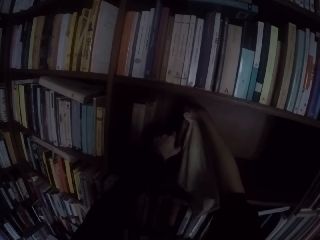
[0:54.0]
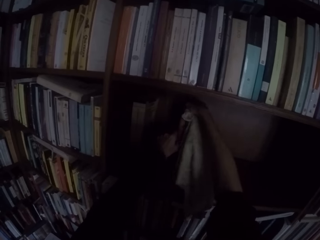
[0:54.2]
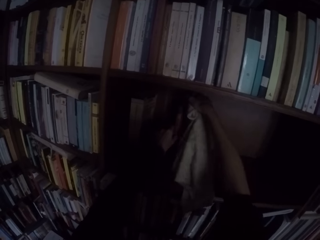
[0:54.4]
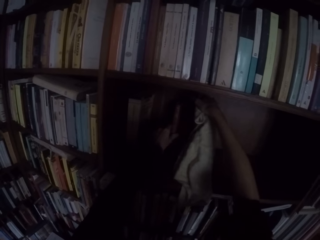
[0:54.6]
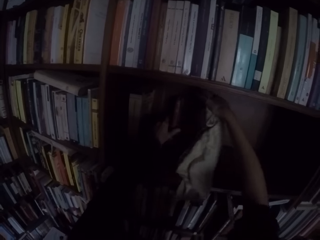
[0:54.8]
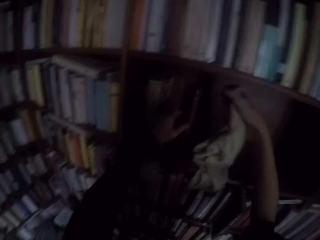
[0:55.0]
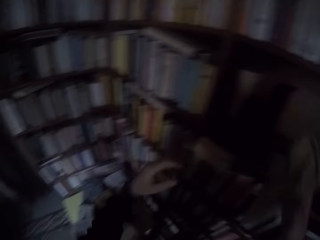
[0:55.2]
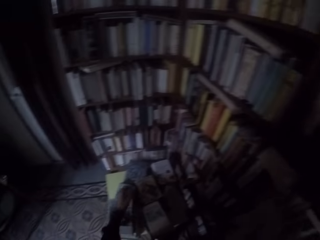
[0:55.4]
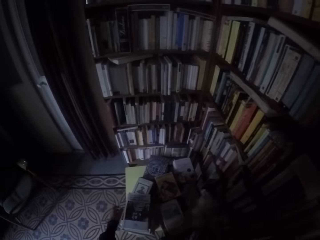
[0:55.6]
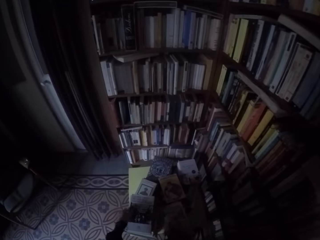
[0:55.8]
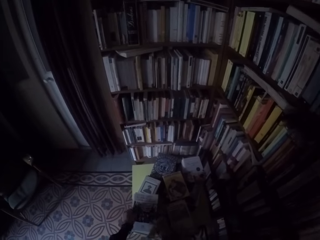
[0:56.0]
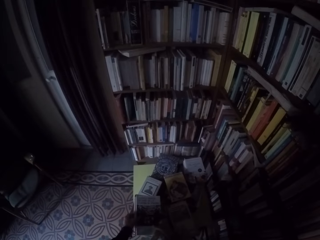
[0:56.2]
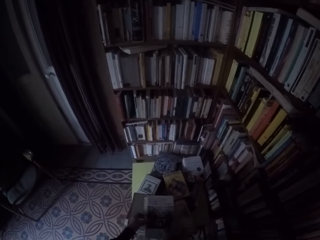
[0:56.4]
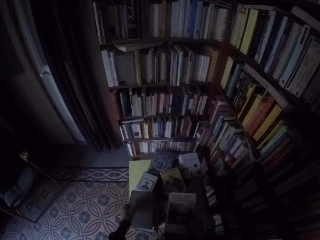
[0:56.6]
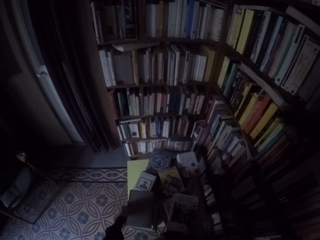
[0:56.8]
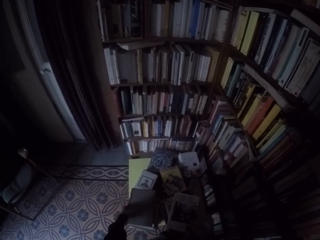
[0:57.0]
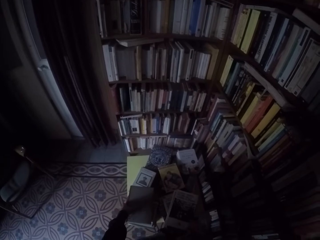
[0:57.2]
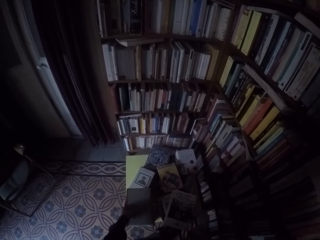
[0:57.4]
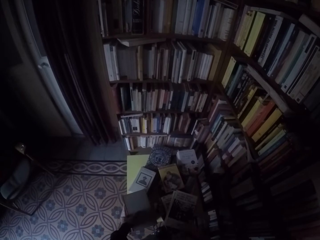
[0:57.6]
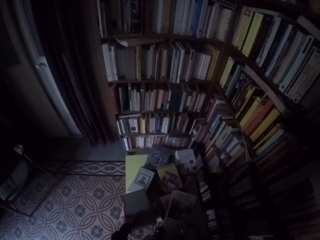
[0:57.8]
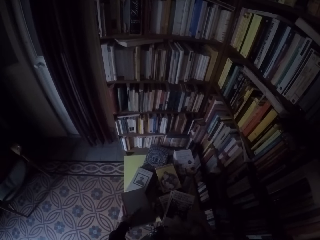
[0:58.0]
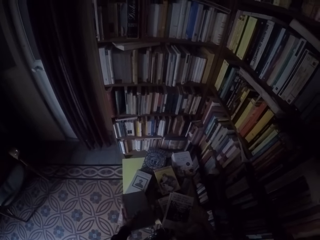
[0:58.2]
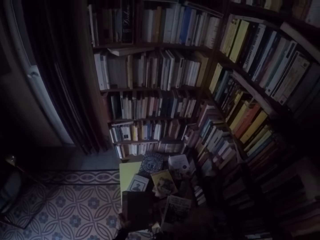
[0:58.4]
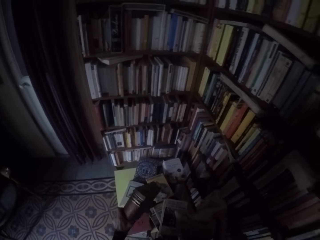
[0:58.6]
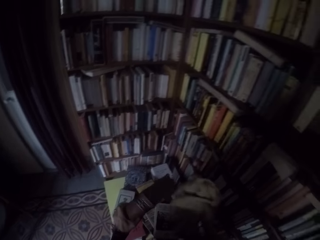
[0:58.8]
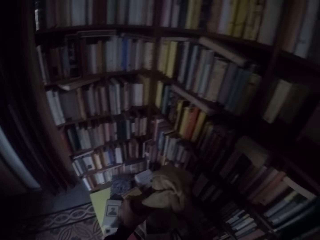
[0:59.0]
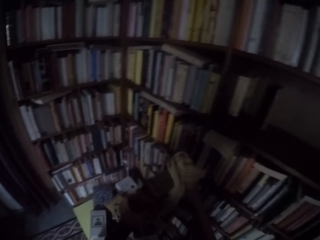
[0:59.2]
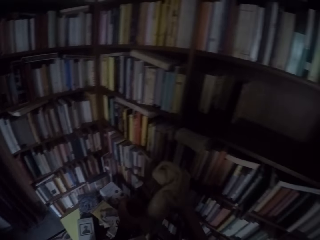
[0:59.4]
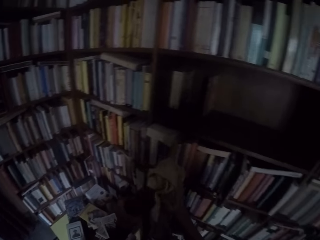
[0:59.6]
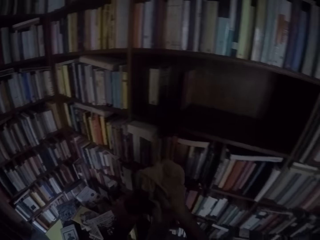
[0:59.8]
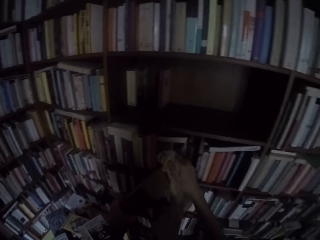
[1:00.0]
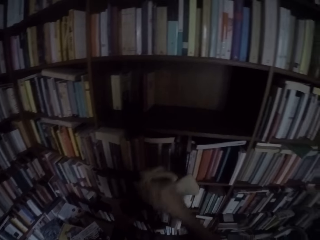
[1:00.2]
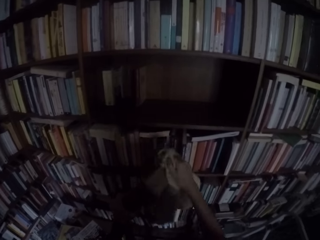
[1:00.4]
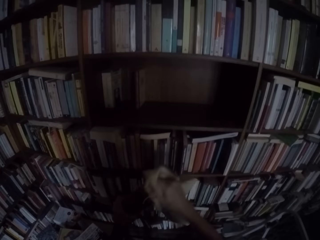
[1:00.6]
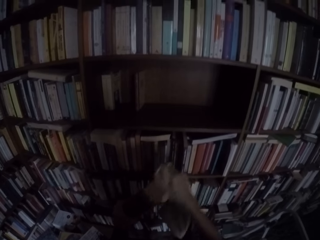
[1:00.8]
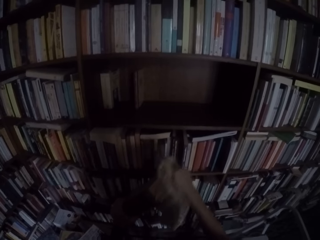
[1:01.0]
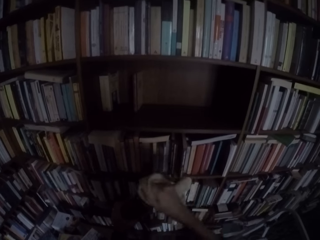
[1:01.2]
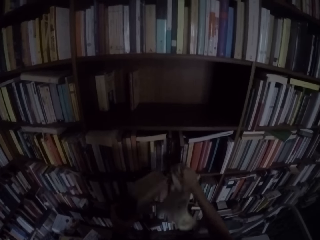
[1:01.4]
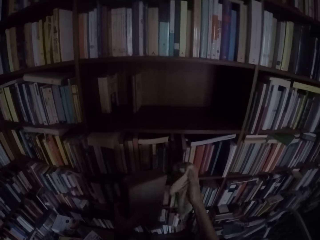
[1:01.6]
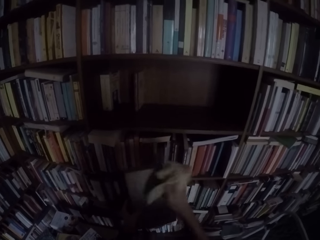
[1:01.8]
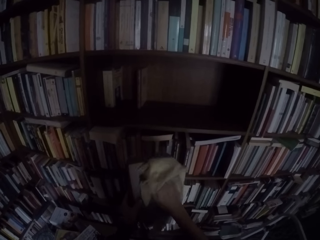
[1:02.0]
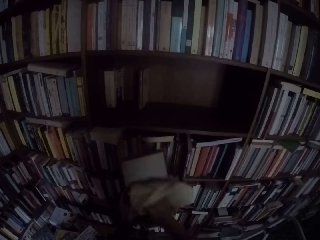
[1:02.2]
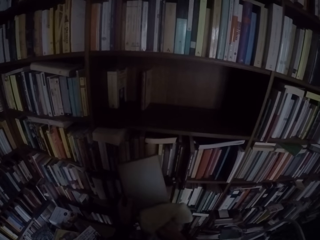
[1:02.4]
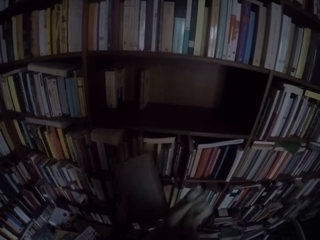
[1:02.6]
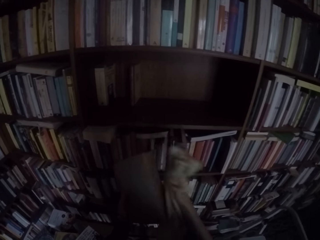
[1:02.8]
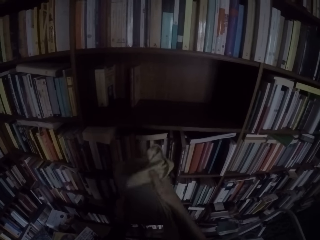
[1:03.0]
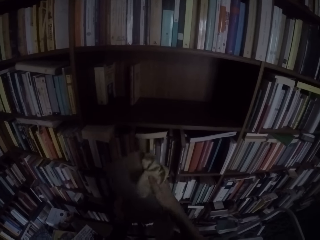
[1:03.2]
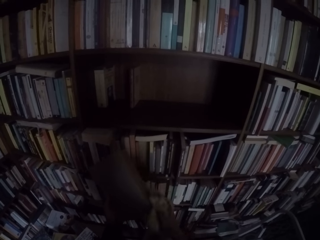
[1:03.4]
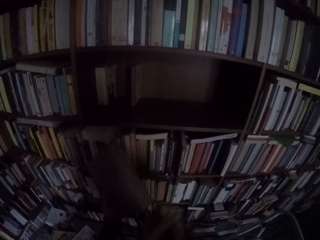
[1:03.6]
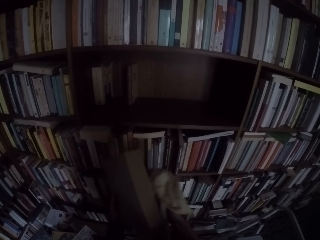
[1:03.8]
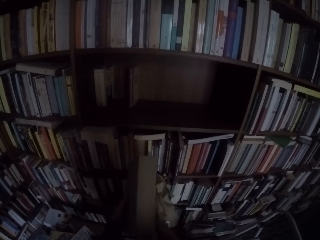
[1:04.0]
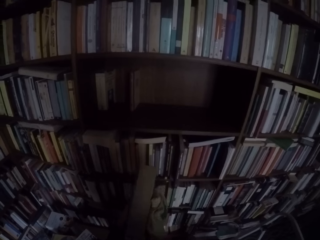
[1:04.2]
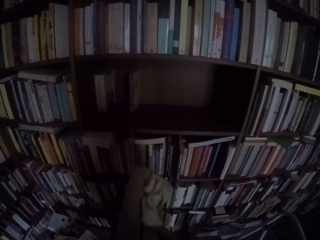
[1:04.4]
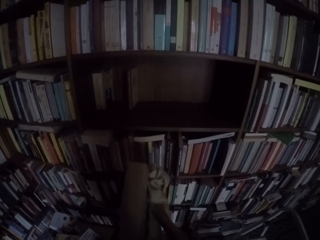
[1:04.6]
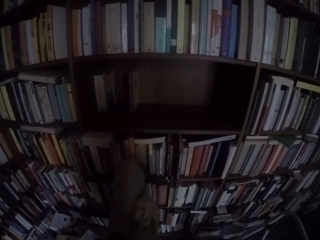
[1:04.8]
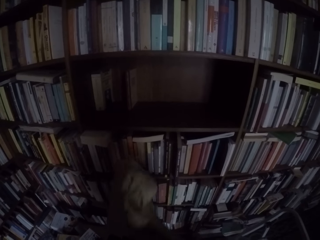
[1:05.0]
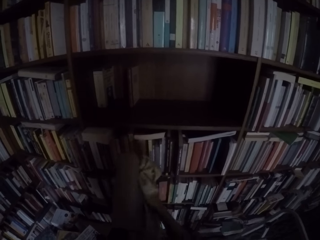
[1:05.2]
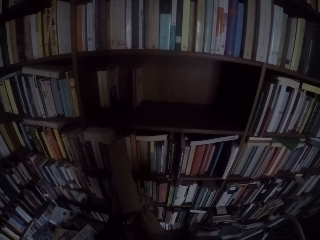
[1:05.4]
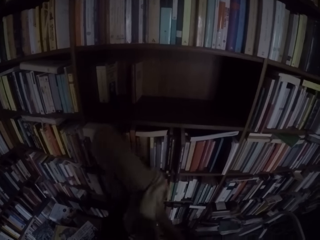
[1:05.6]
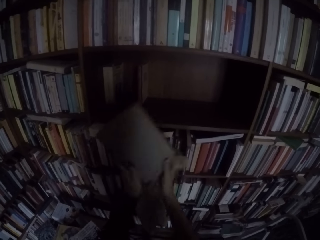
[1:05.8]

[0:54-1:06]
The camera wearer drops the book on the shelf with both hands. He picks up a book from the table with his left hand. He wipes the book with the towel in his right hand.

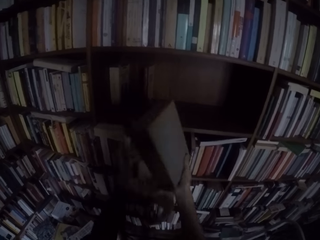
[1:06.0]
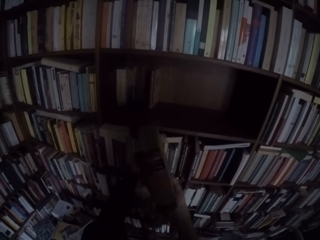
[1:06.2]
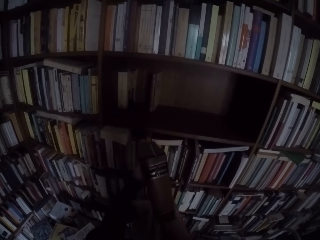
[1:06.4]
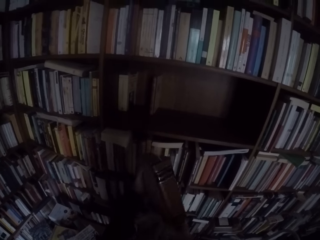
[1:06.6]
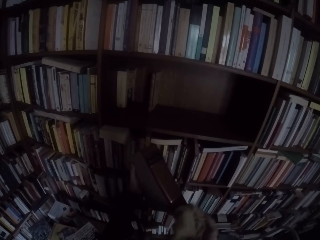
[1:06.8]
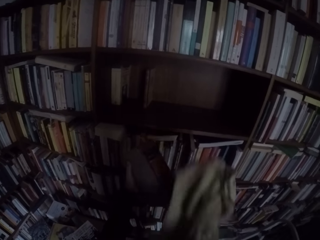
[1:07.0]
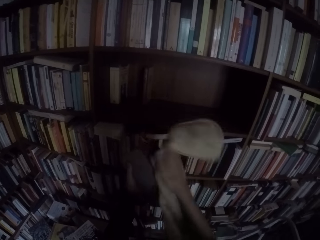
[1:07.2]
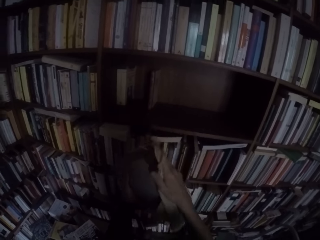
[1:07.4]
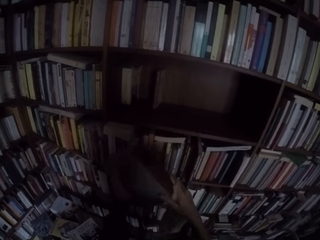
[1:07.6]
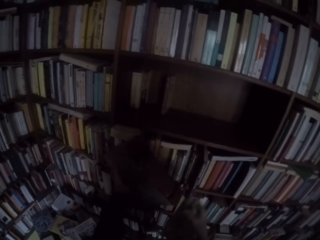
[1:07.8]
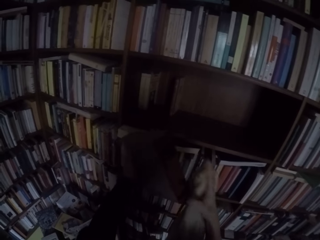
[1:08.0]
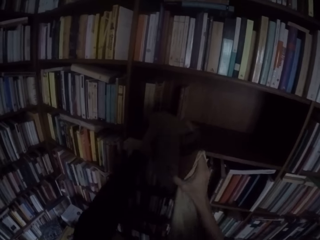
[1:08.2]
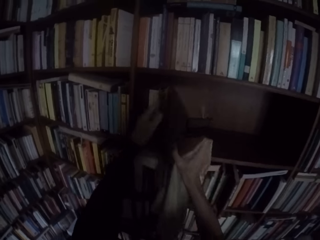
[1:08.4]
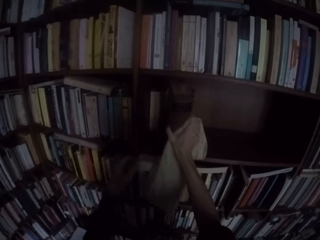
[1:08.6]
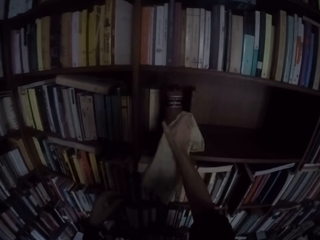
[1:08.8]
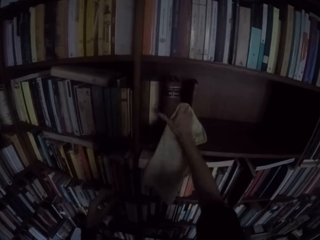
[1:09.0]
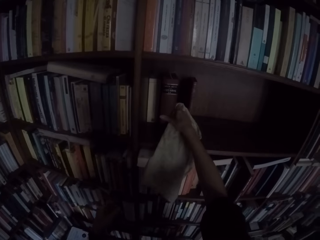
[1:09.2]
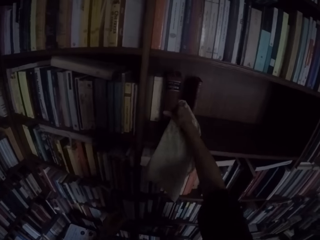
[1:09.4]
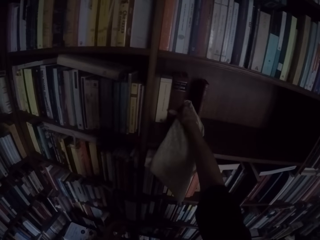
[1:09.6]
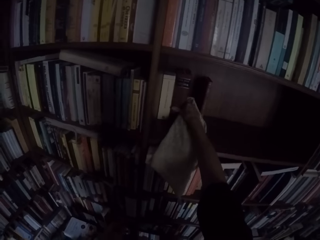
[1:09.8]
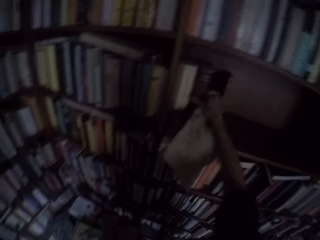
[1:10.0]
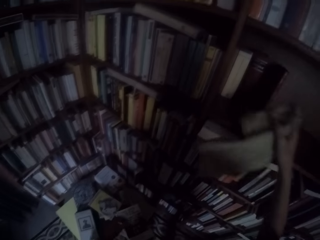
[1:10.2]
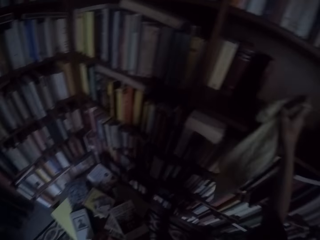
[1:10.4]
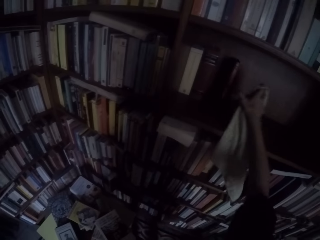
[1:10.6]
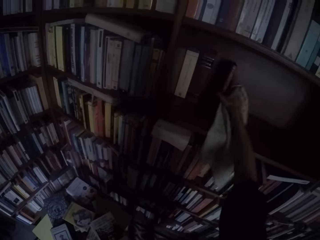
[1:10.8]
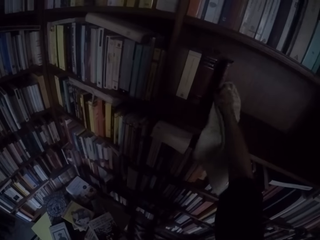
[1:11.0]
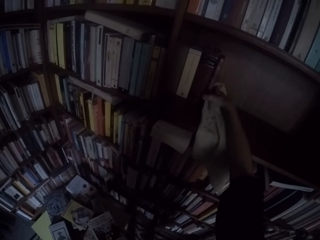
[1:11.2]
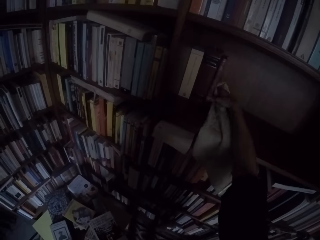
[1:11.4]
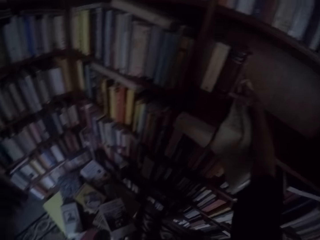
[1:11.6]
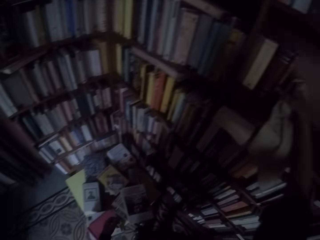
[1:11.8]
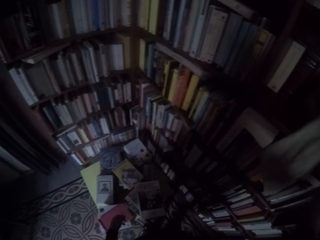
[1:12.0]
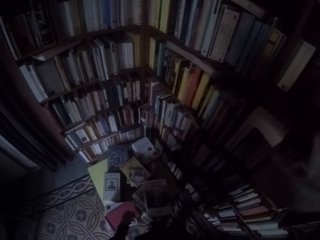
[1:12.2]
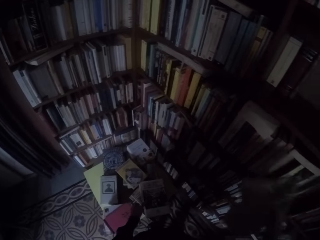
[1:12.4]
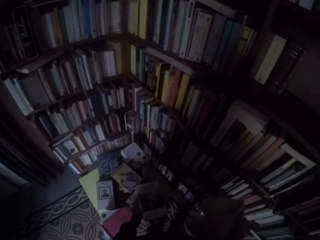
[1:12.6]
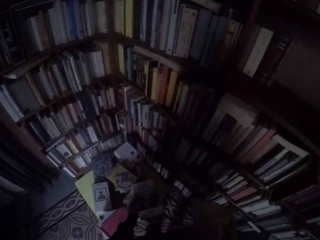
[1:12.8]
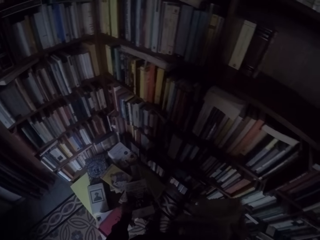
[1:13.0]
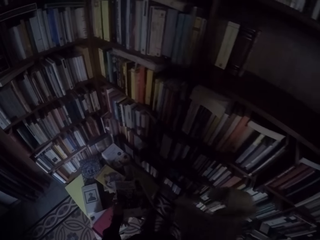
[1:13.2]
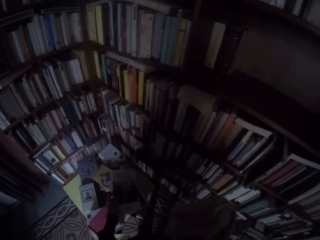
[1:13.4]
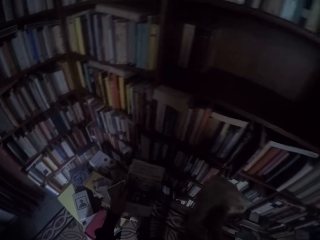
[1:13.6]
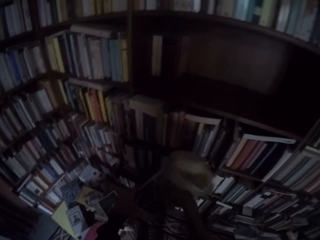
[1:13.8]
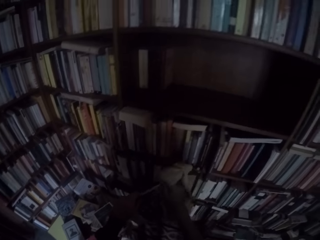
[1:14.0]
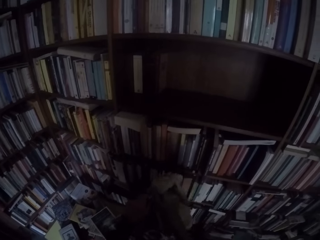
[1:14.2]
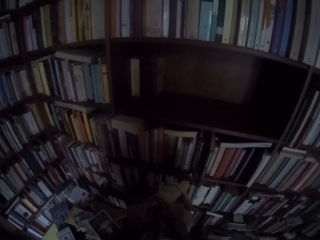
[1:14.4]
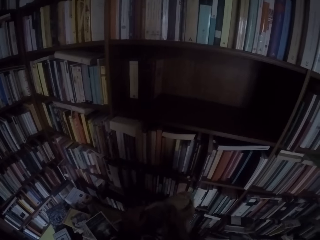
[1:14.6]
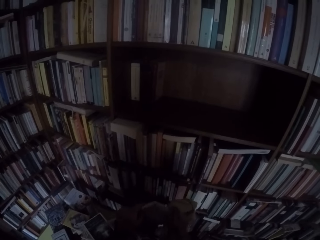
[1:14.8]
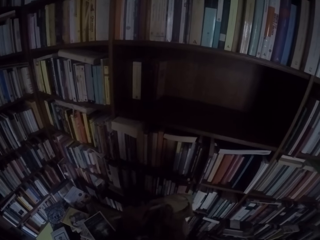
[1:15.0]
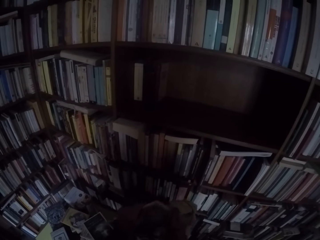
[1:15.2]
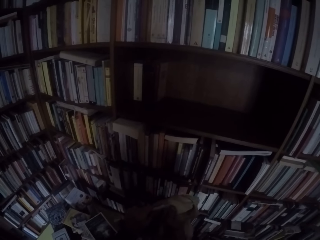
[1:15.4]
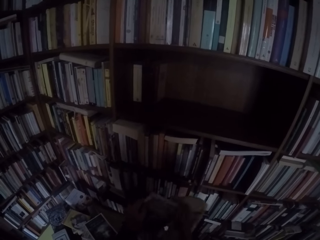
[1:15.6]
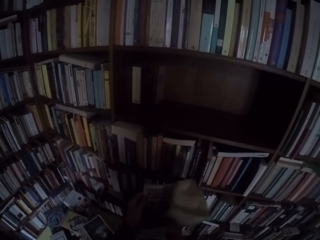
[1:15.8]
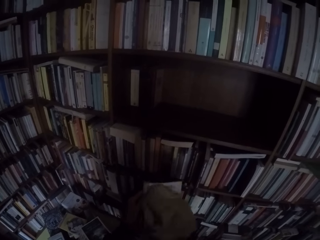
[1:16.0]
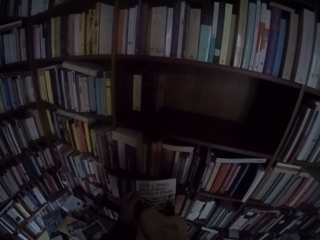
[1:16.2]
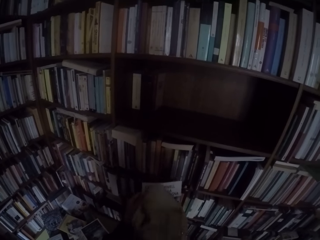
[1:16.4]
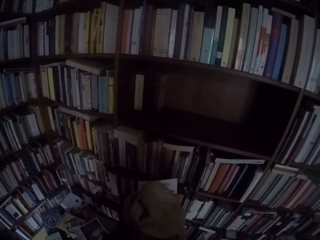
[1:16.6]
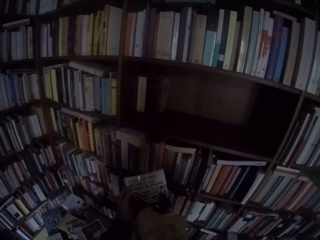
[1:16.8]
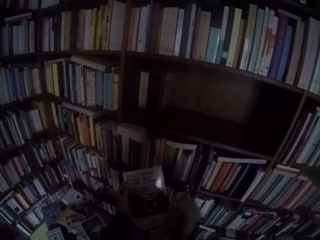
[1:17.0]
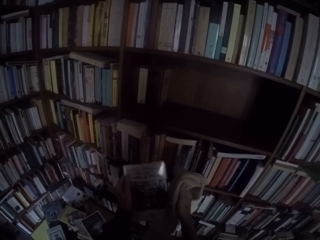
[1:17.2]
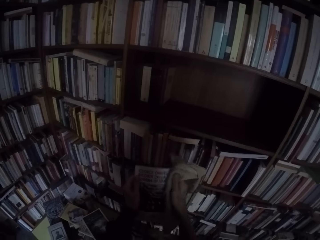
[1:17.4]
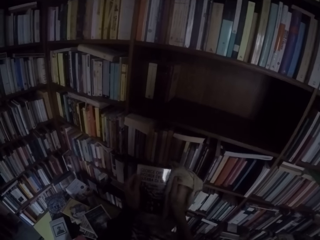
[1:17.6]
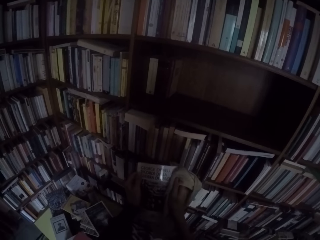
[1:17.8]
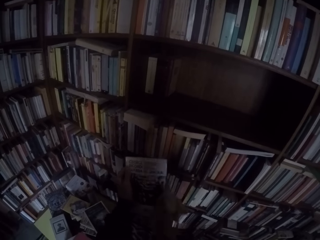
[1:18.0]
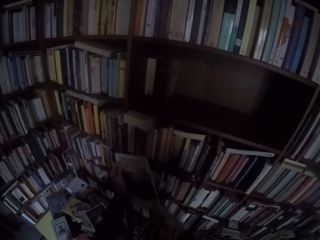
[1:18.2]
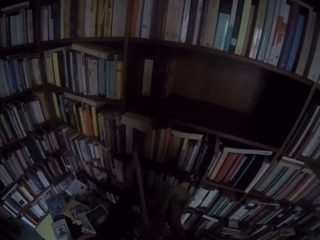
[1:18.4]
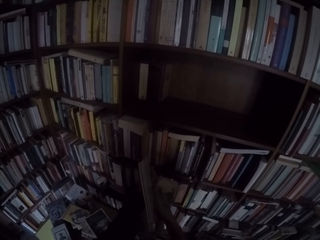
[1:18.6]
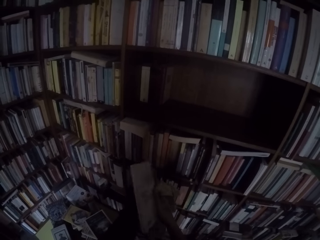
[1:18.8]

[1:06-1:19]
The camera wearer drops the book on the shelf with his right hand. He picks up another book from the table with his left hand. He wipes the book with the towel in his right hand.
